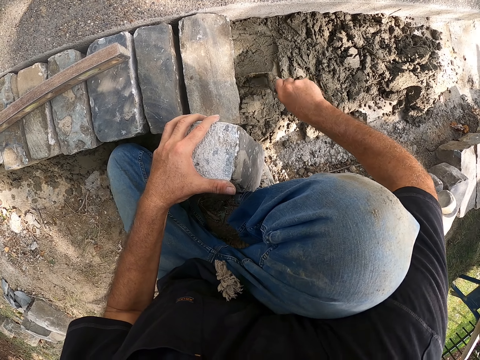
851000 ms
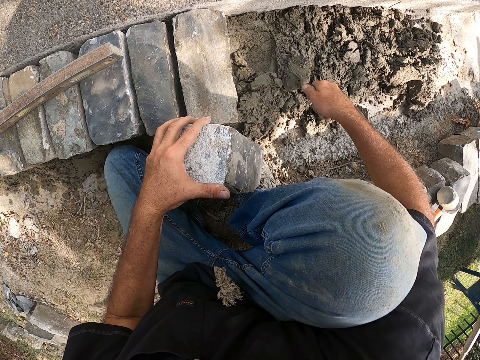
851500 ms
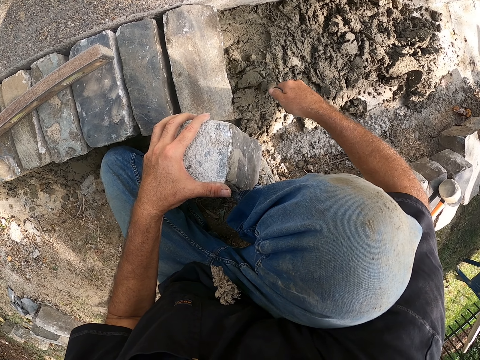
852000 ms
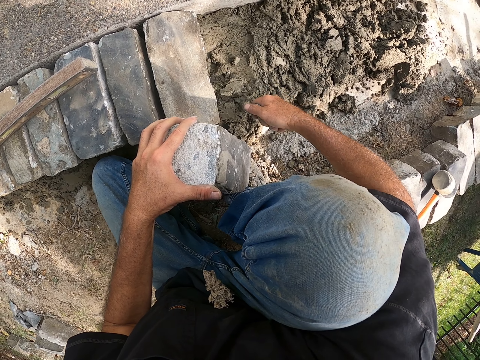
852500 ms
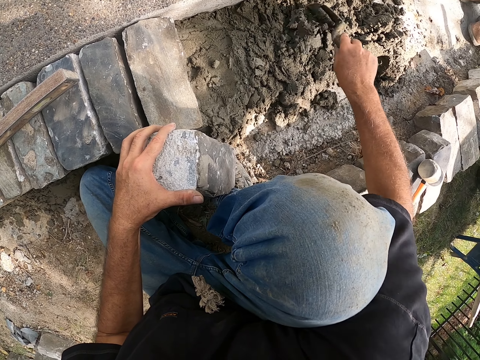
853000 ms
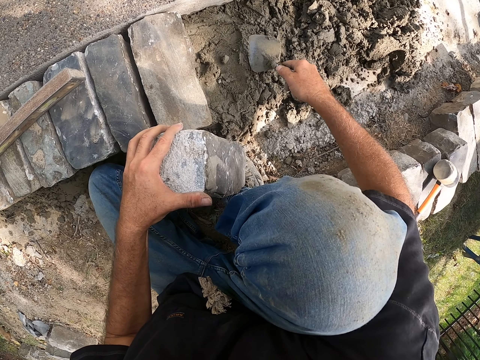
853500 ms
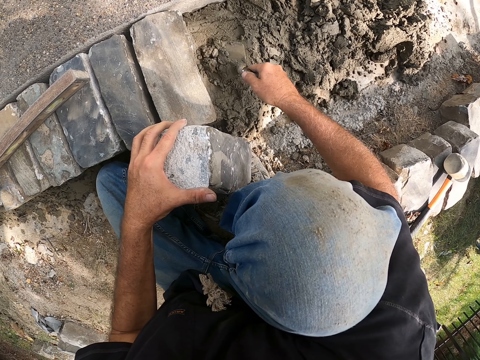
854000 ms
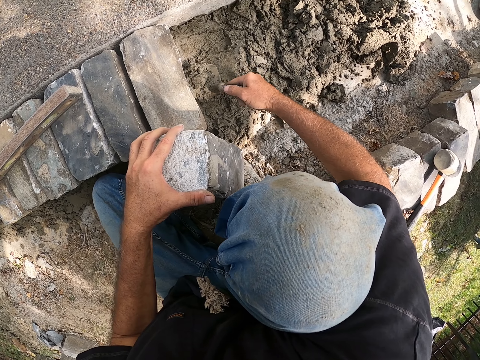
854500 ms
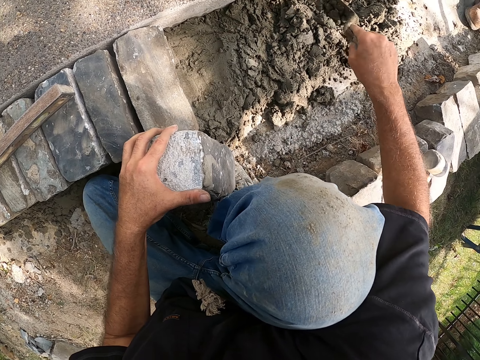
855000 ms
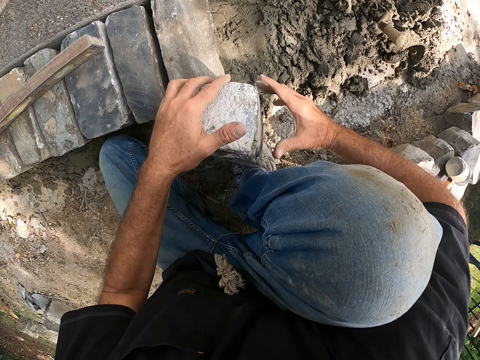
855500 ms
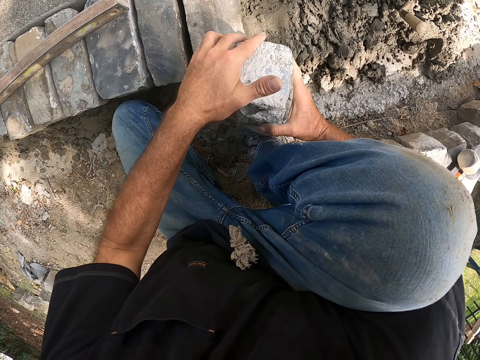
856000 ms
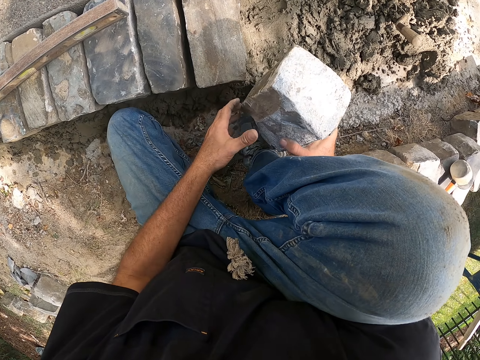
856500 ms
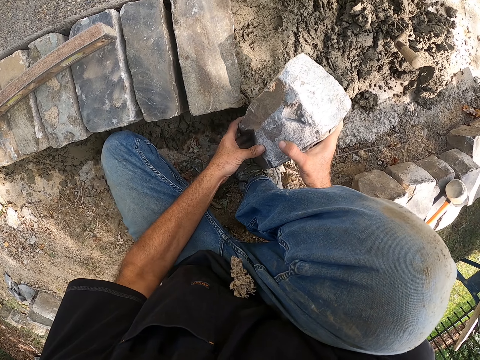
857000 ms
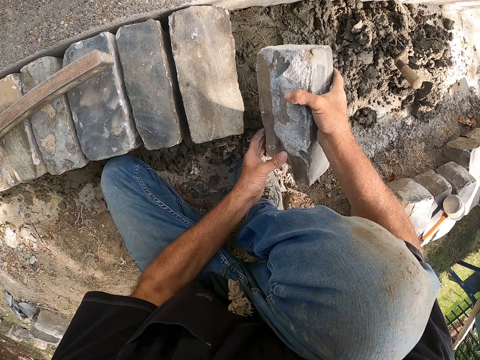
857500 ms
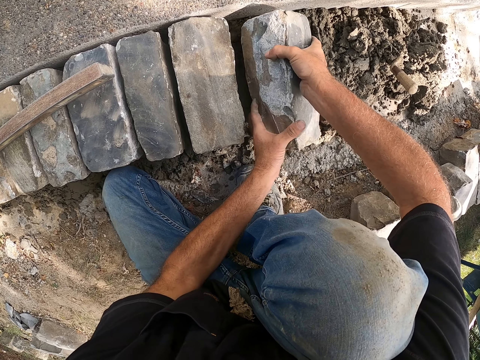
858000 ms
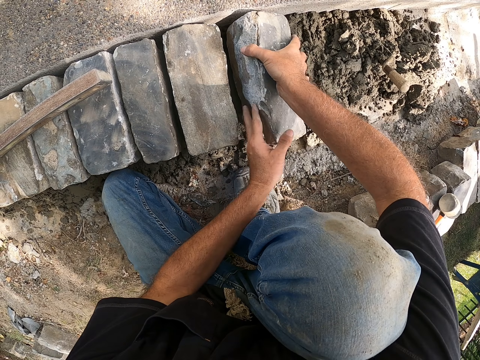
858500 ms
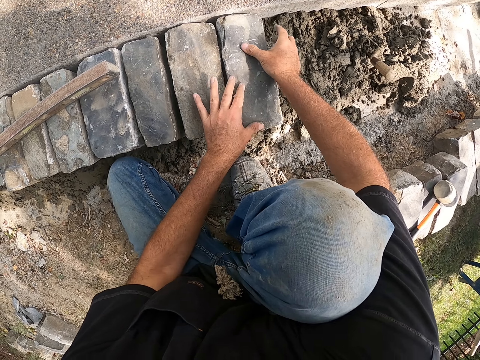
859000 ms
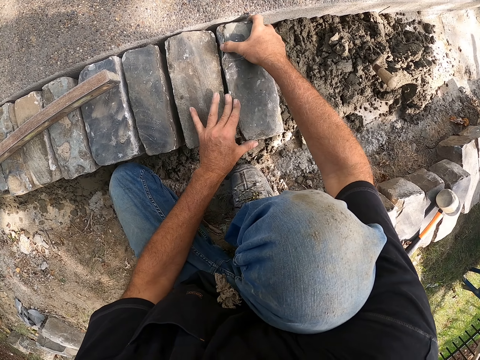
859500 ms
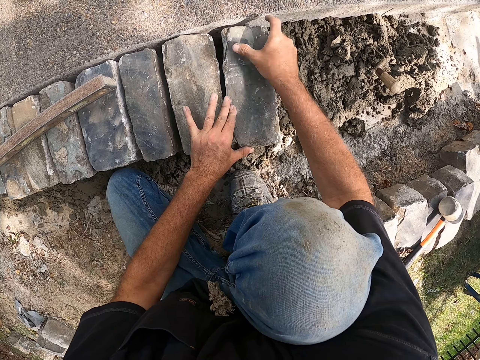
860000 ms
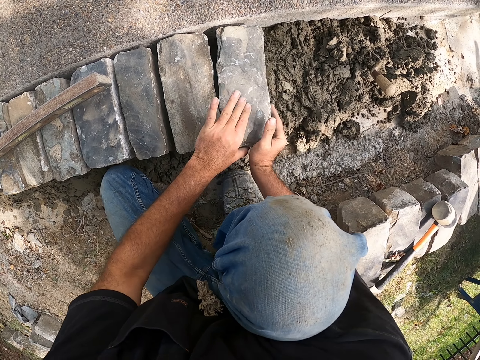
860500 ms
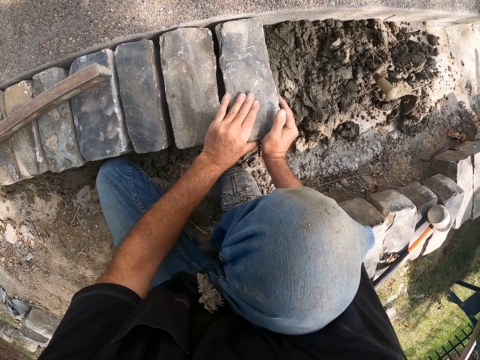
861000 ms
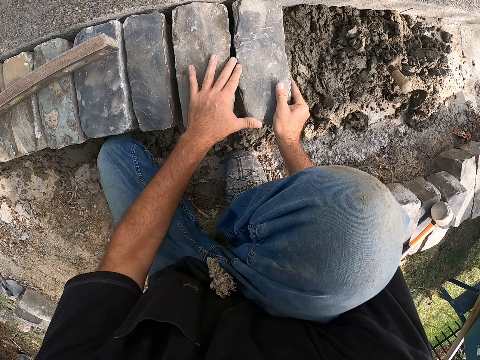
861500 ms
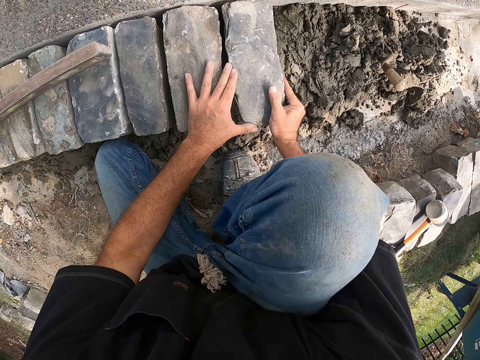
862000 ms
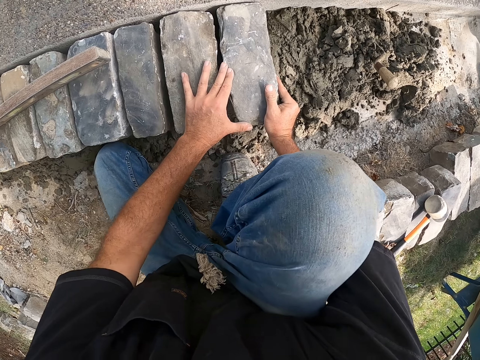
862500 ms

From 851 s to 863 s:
The camera wearer adjusts a block on the ground.

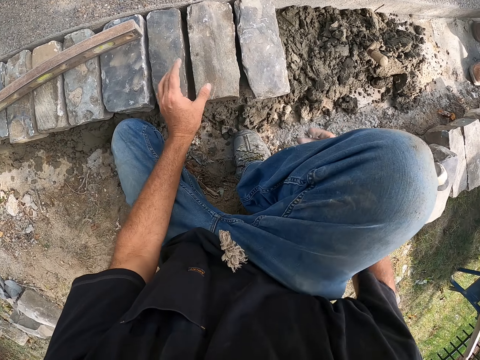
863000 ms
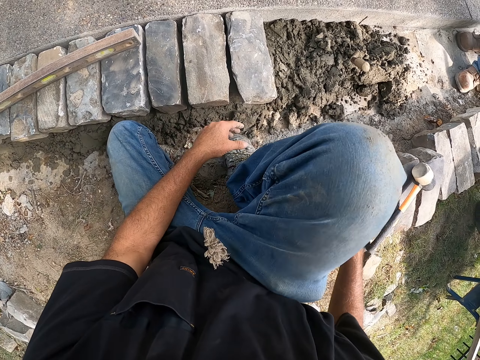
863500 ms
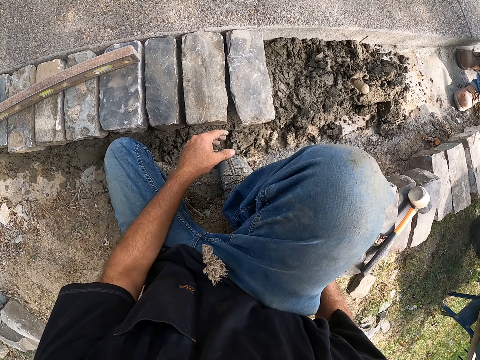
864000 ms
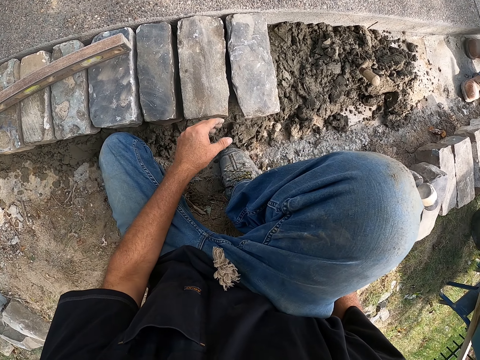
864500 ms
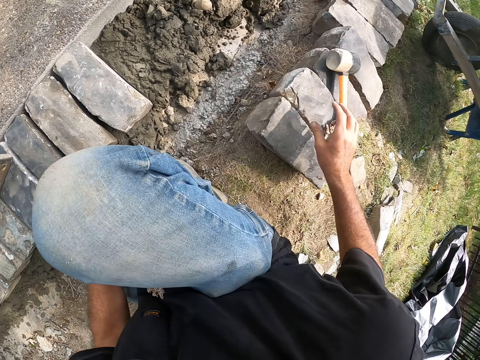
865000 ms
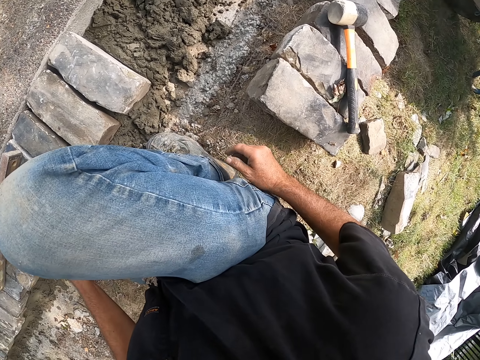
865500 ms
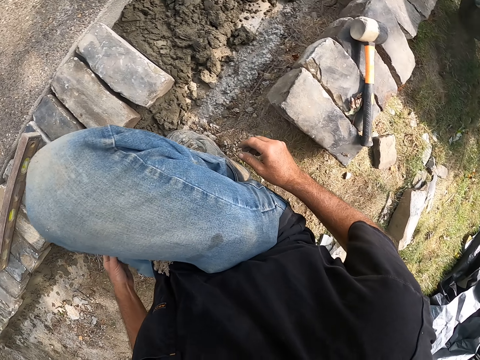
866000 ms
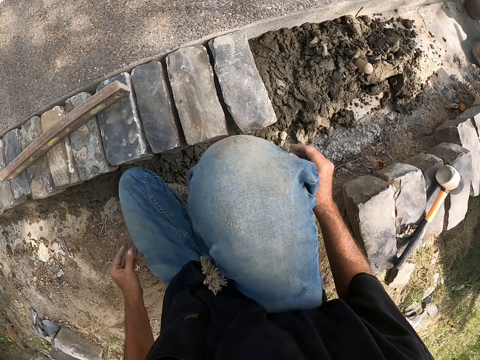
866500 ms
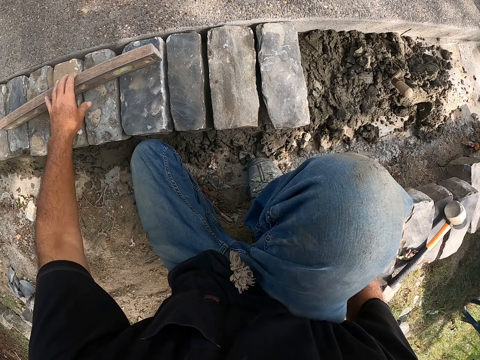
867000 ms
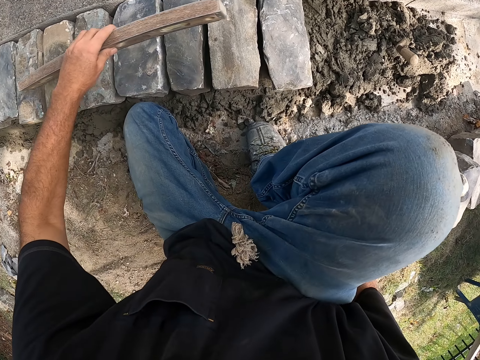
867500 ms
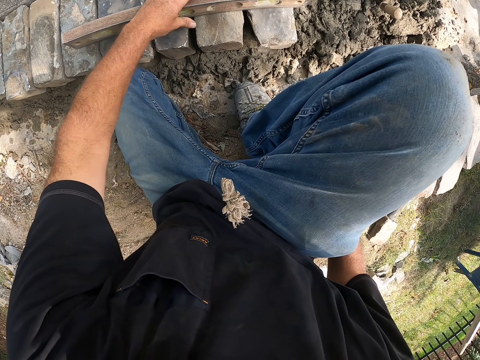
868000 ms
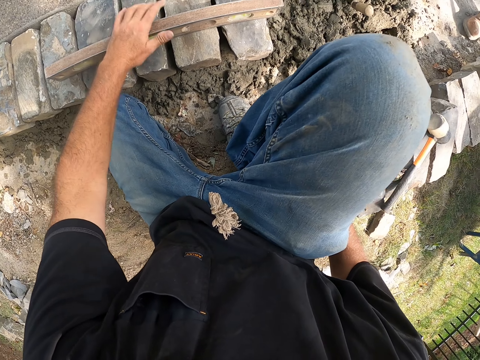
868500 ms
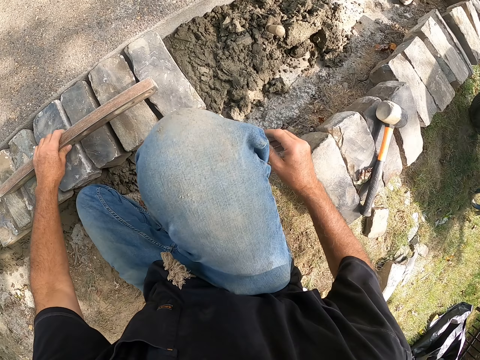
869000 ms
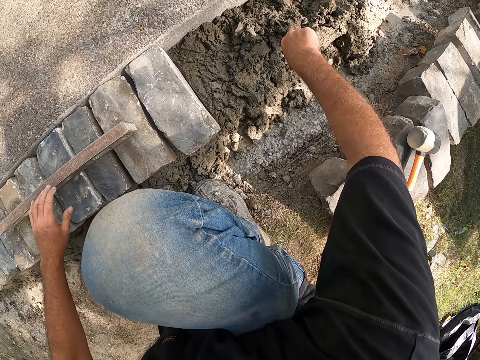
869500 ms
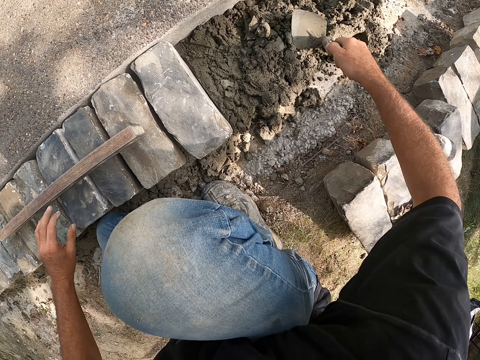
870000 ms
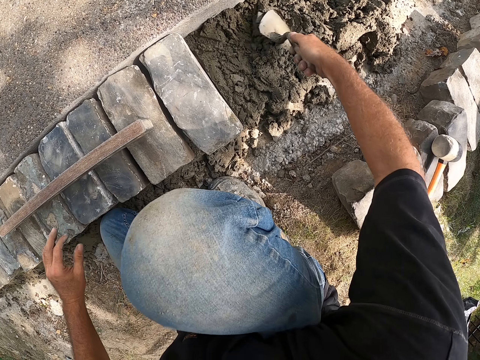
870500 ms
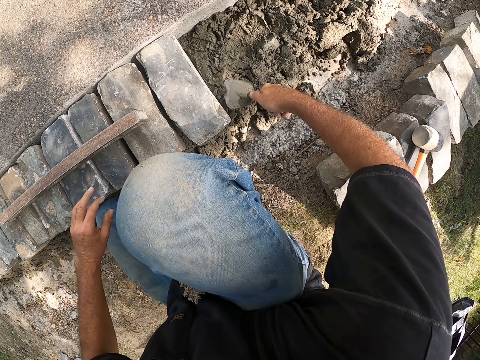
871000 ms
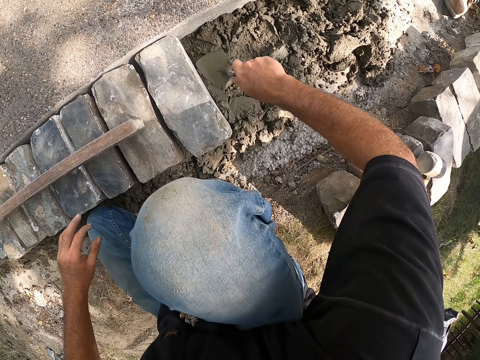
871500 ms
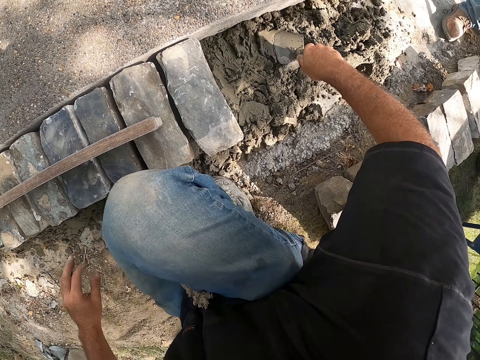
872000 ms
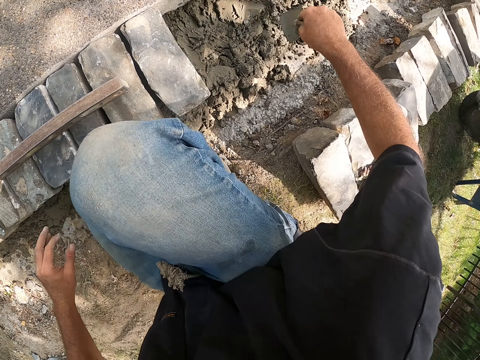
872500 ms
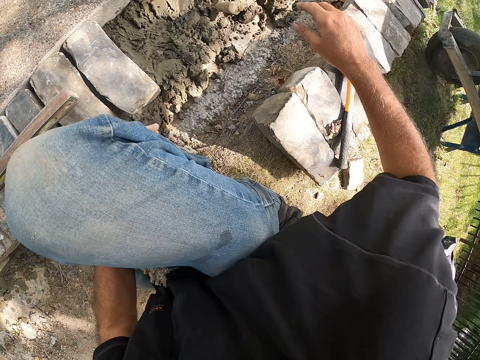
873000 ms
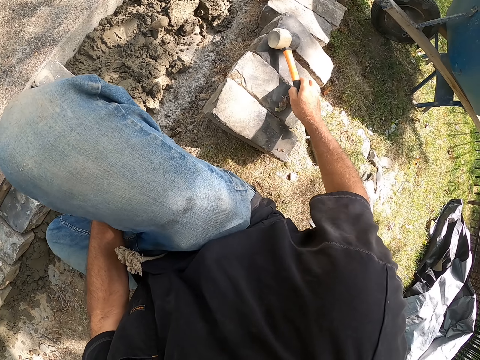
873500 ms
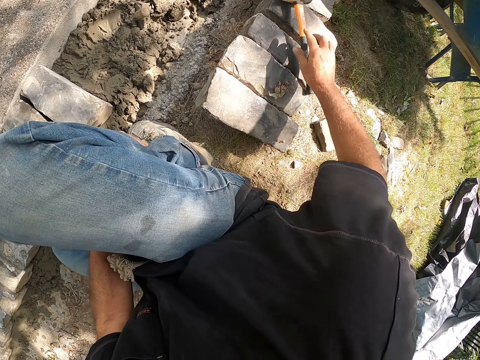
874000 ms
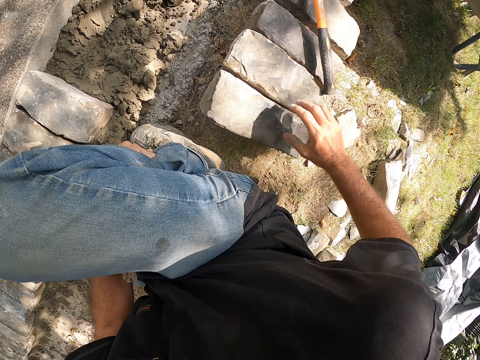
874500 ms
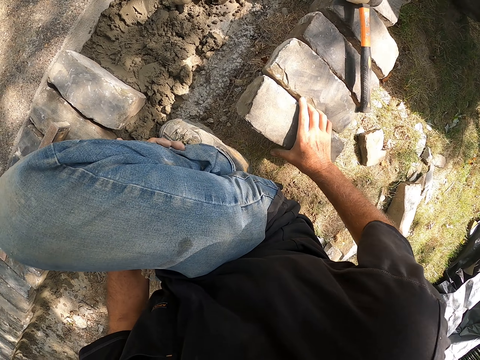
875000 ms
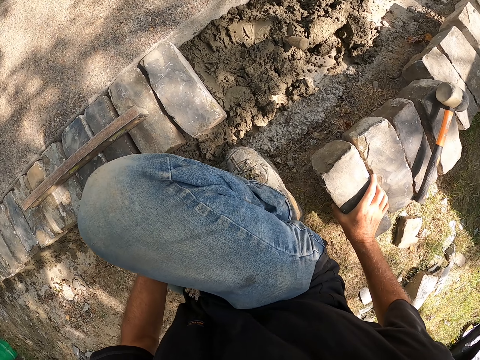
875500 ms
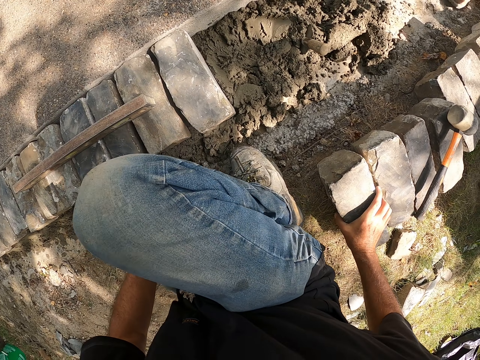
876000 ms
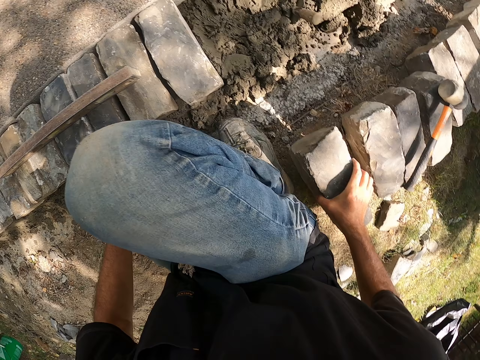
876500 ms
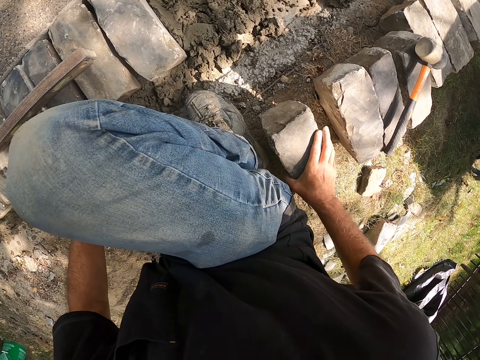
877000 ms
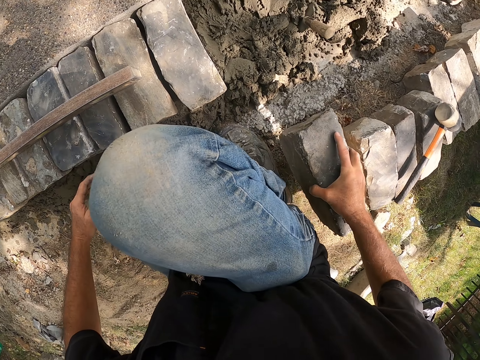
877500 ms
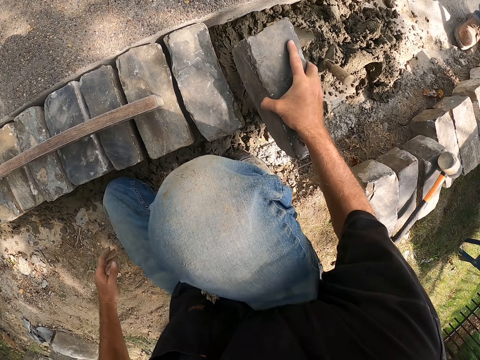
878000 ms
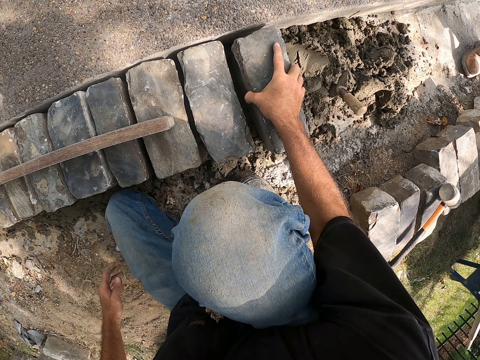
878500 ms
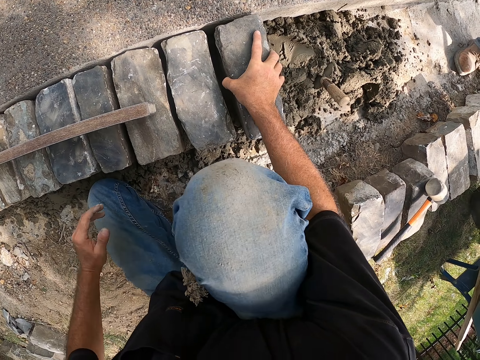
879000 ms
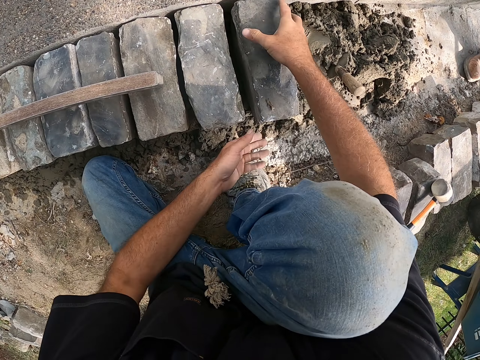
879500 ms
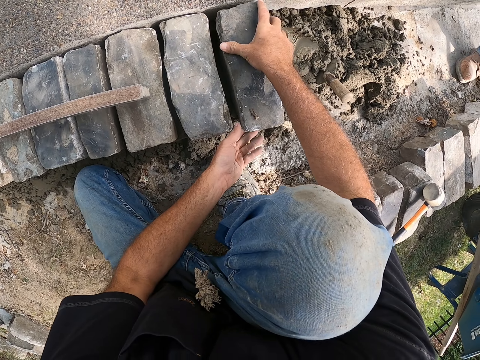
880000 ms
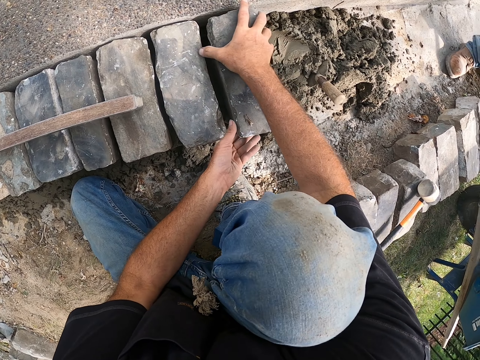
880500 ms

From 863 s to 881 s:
The camera wearer looks around a construction site. They pick up a meter level. They look around the construction site. They mix cement on the floor. They move a hammer on a block. They look around the construction site. They adjust the block on the ground.
